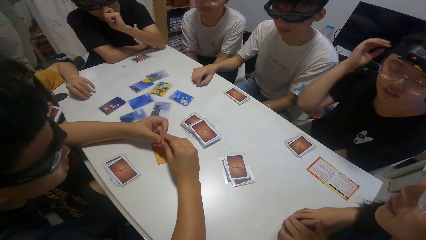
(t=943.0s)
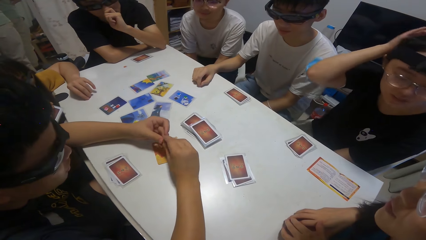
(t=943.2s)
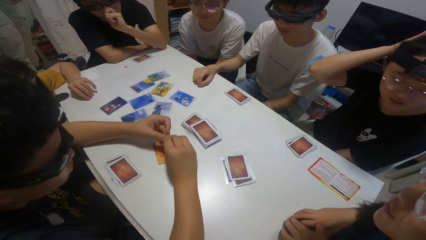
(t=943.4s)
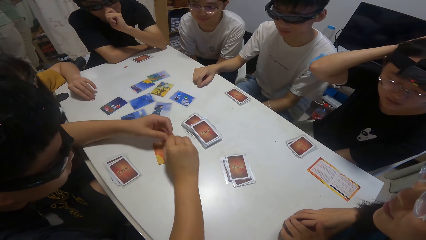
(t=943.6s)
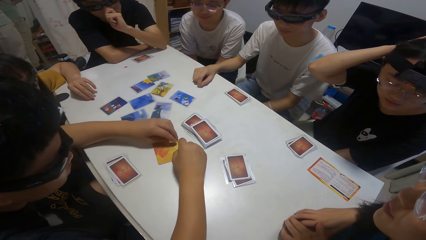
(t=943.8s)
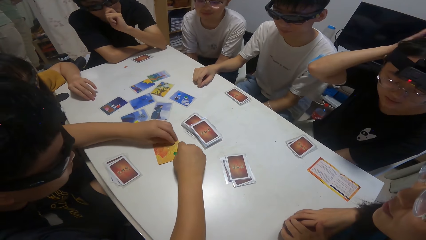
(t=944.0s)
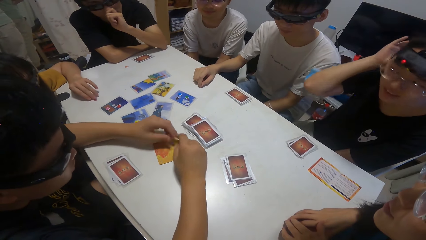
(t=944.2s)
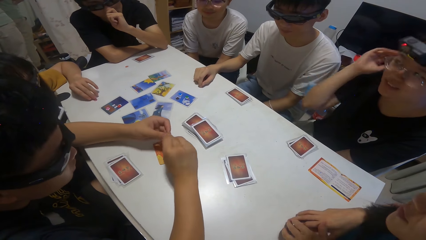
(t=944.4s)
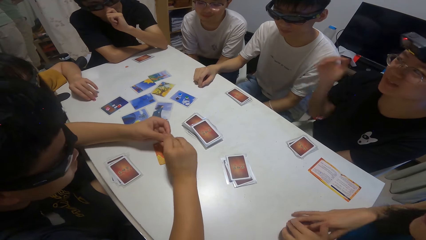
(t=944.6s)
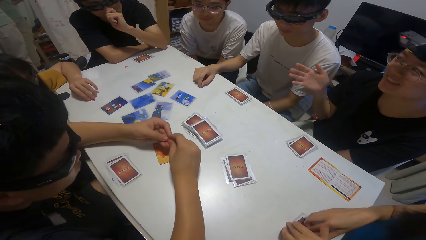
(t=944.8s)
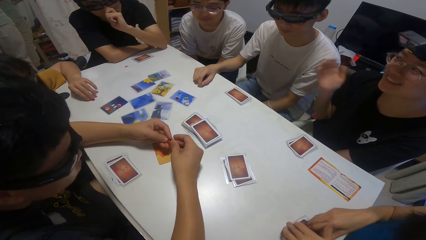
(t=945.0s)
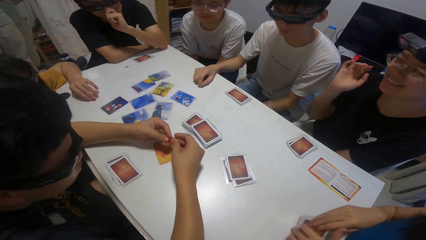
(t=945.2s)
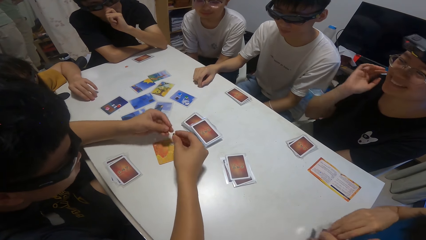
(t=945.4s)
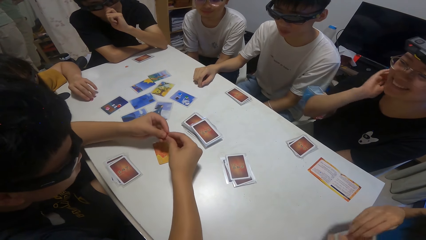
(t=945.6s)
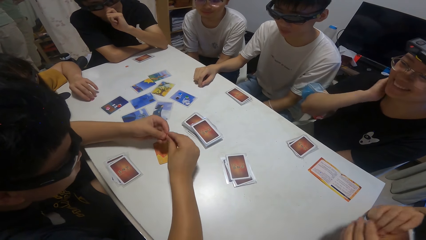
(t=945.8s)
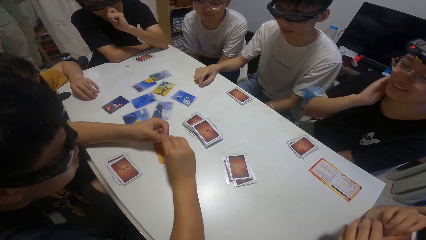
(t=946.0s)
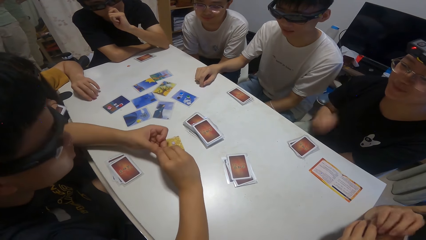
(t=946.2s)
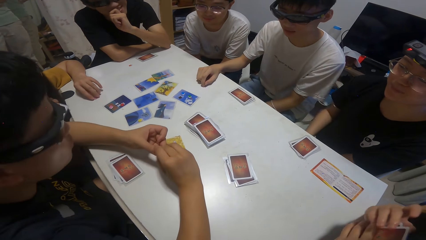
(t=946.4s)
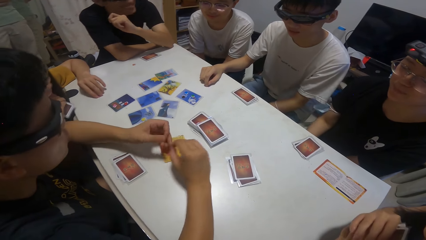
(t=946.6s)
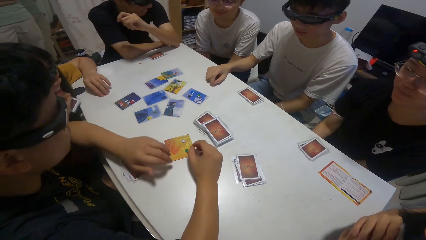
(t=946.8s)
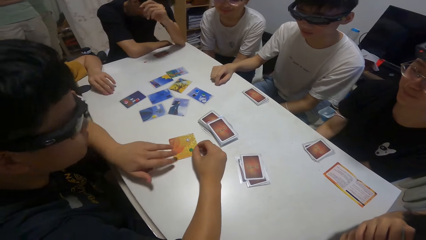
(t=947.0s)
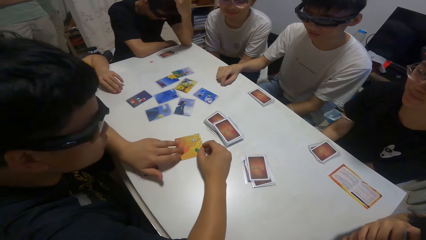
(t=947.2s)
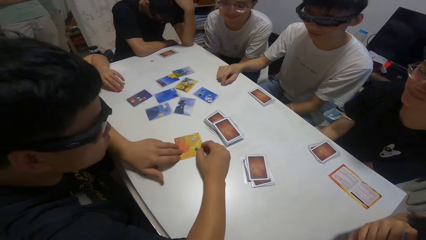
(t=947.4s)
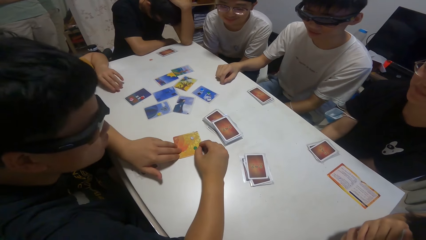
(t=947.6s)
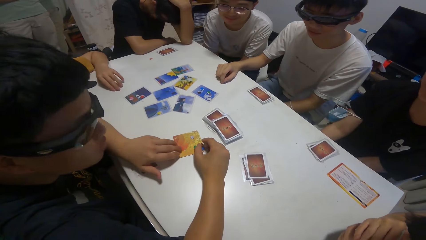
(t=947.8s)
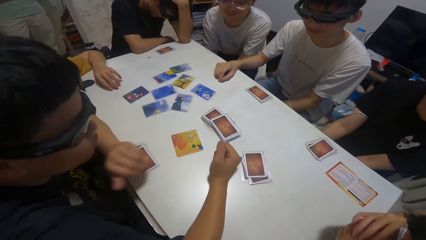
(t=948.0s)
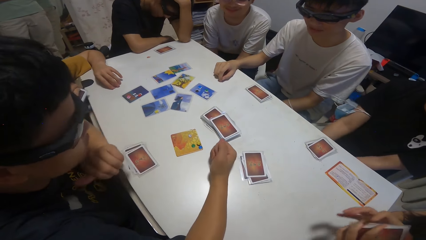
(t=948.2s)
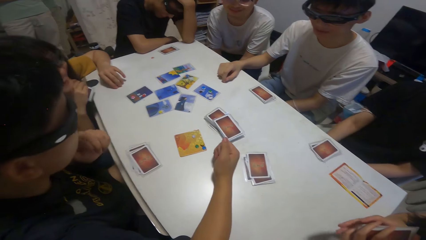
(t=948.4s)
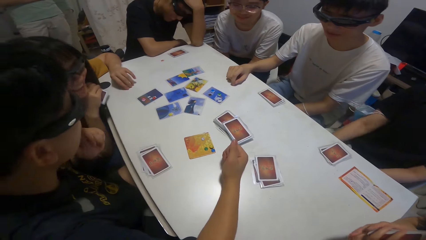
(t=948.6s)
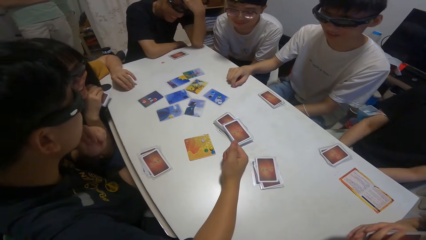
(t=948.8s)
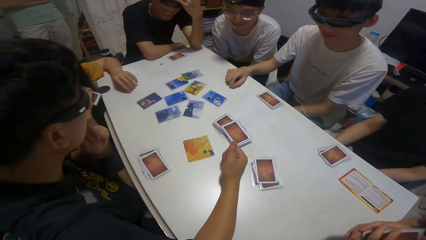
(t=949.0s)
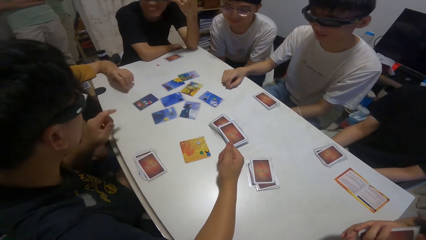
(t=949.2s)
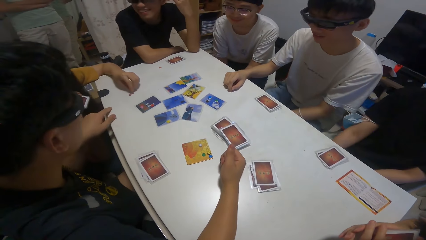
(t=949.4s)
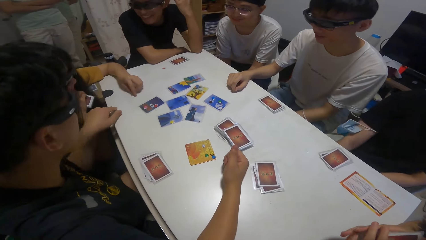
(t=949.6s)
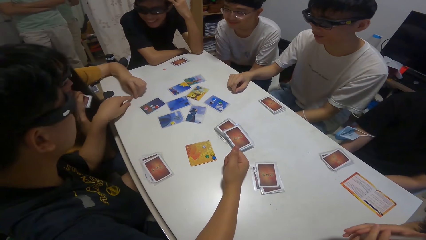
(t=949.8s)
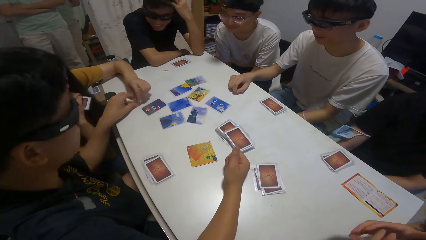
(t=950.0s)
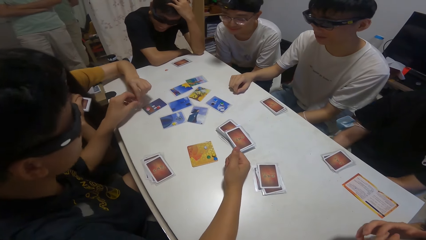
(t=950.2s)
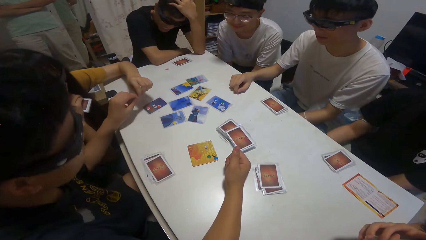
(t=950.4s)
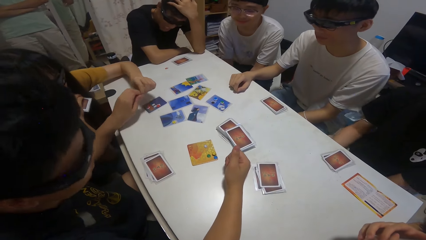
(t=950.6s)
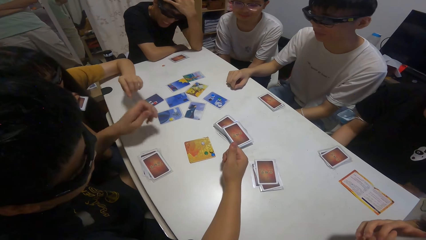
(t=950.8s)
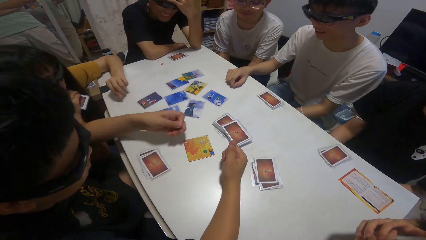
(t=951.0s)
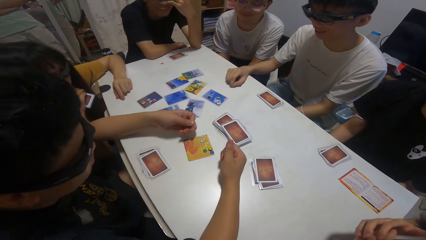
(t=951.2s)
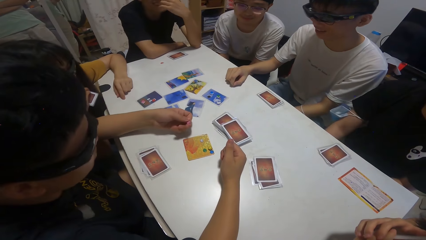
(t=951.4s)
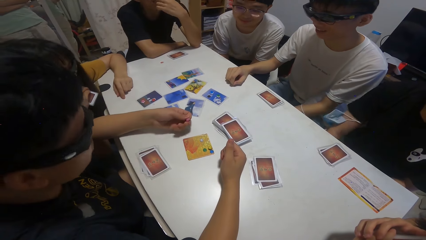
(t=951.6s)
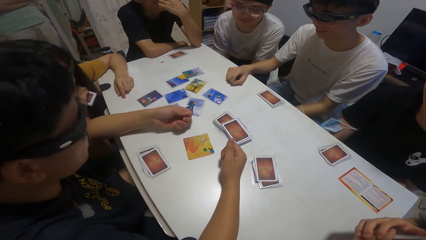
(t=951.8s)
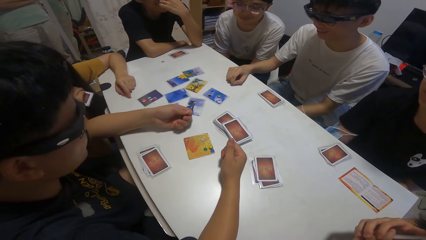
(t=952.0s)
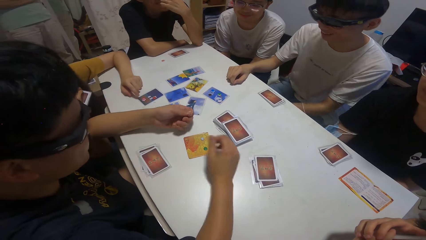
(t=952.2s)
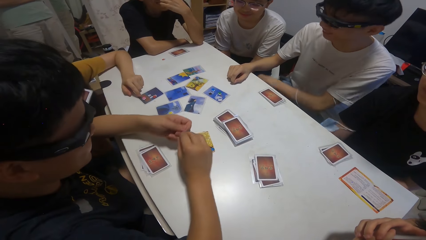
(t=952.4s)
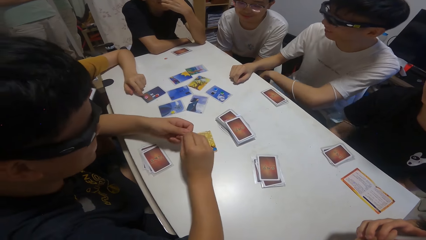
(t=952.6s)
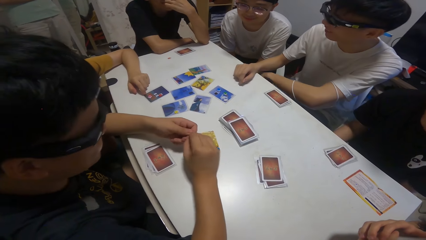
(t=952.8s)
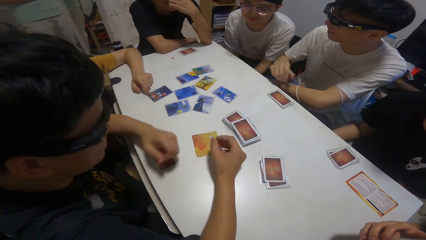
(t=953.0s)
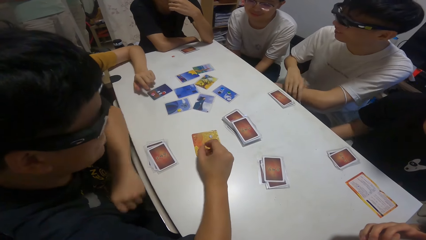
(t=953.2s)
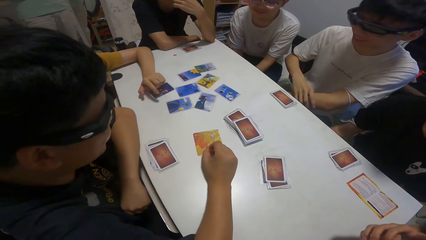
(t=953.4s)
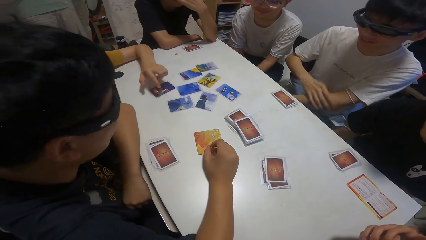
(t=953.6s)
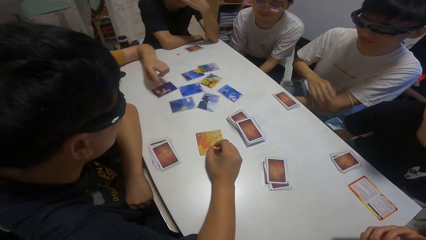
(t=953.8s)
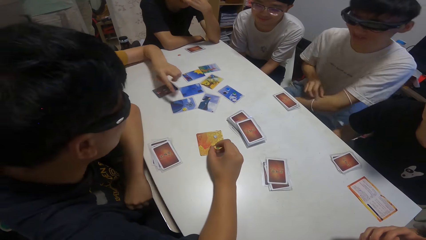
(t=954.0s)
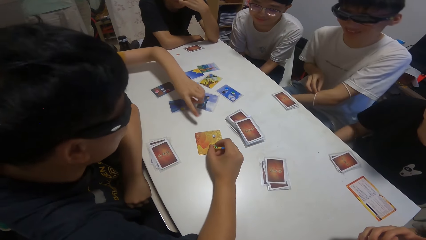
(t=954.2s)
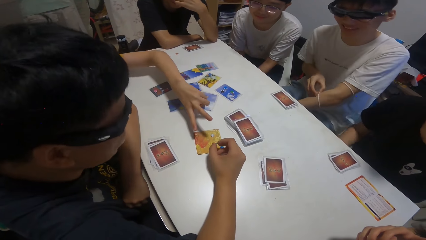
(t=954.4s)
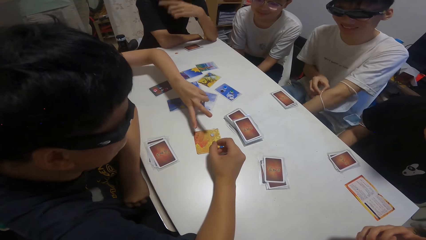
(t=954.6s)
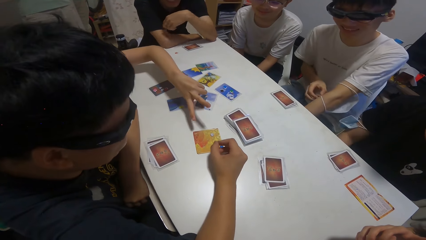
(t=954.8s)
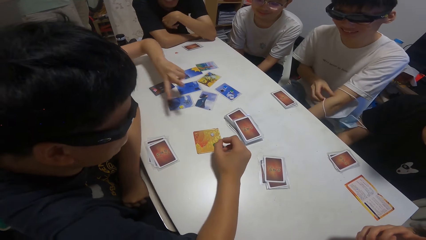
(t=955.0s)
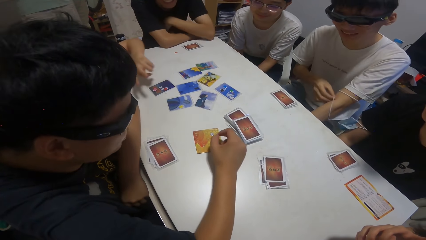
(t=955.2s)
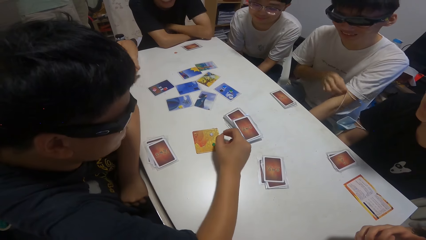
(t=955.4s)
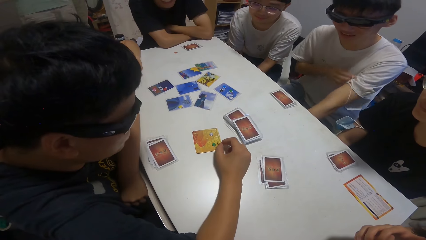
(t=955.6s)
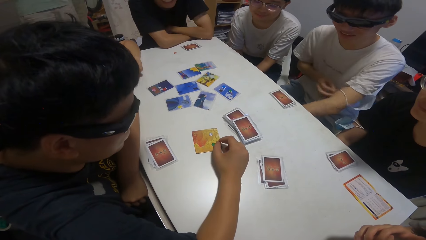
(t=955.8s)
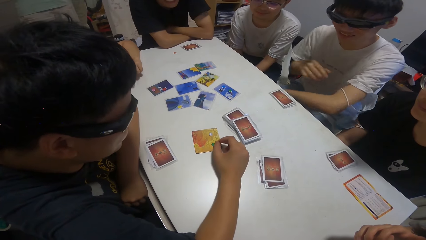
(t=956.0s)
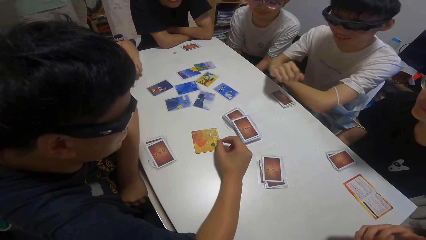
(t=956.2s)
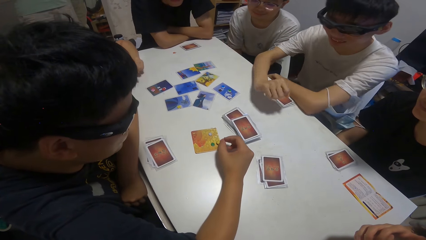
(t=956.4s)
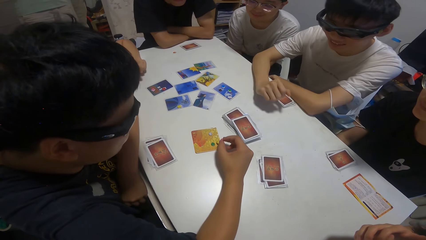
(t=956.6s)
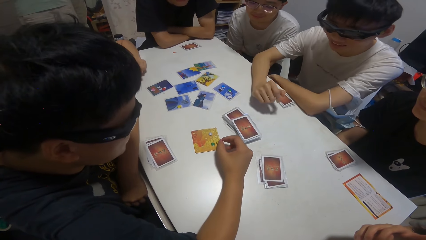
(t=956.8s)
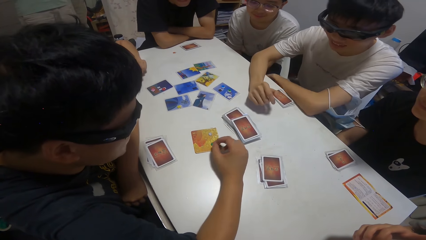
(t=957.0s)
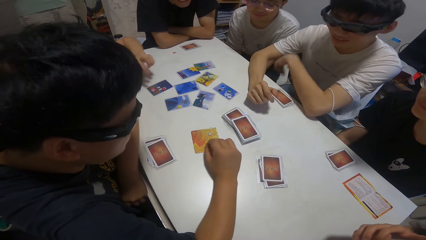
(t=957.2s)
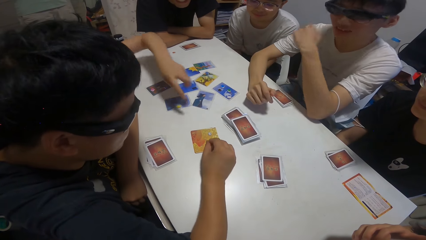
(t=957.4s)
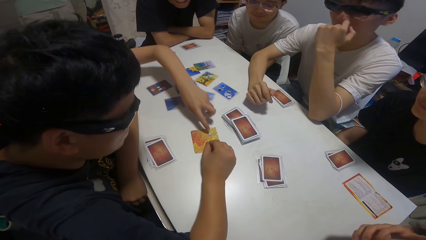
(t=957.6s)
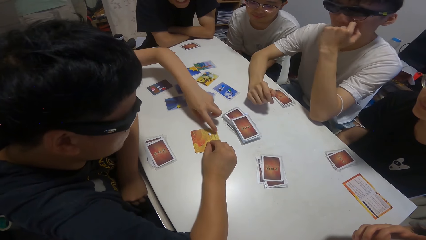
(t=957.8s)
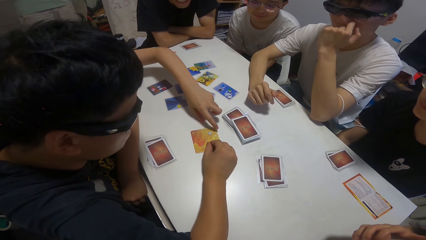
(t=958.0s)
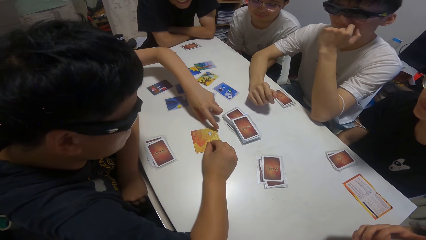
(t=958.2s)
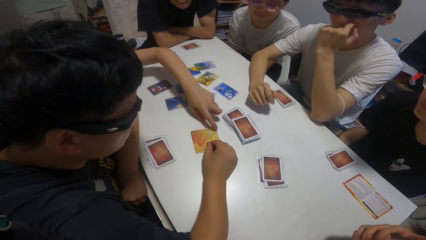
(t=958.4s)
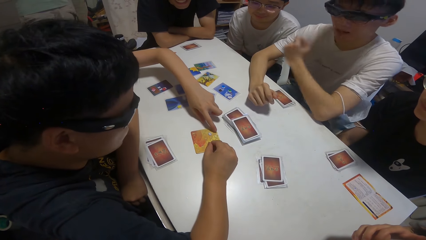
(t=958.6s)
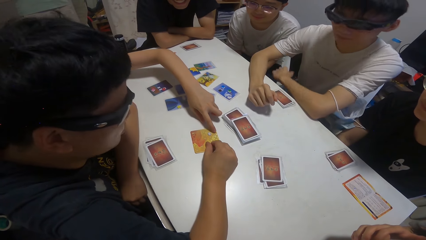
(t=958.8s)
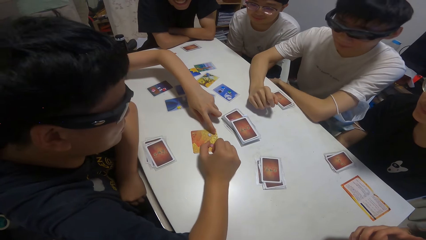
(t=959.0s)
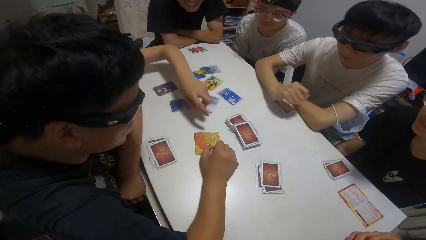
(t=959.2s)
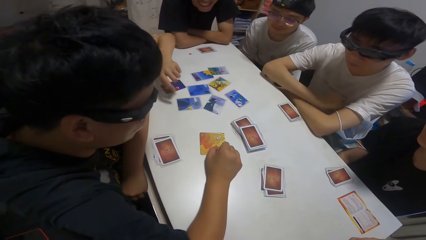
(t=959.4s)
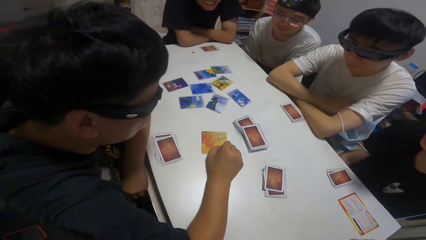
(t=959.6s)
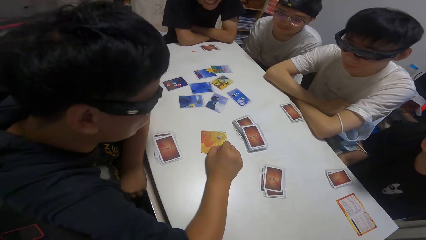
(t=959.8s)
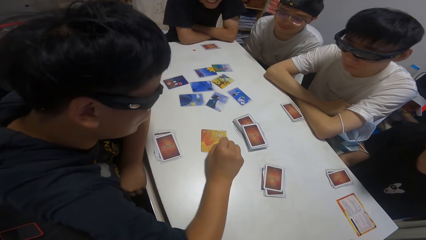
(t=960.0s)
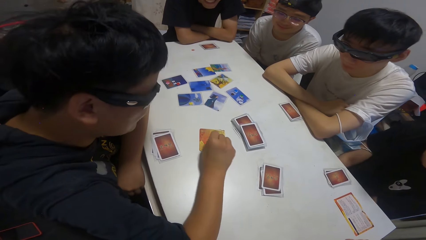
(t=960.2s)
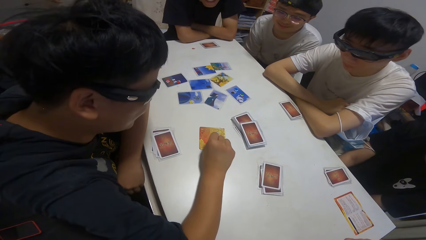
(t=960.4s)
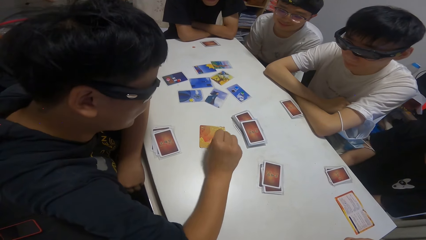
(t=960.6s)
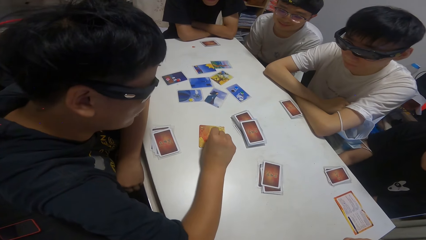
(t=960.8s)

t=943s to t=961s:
A boy collects a paper from a girl. A person points at cards on the table. The girl points towards the card on the table with her left hand.
